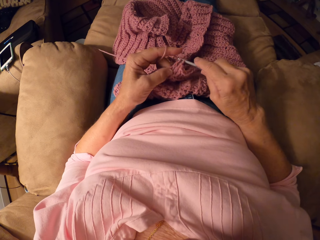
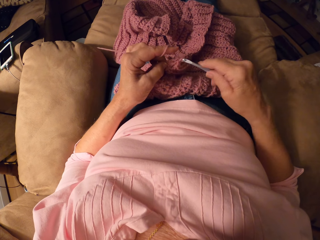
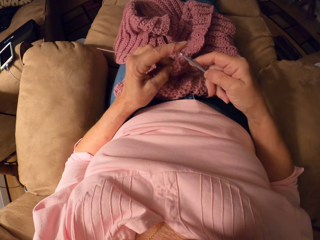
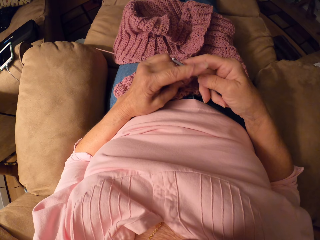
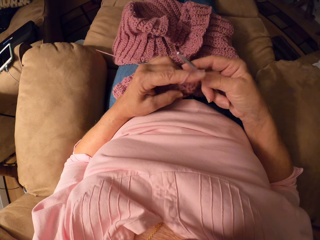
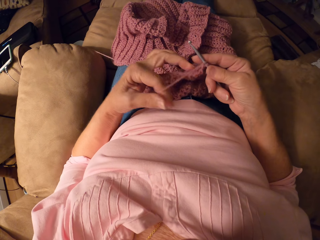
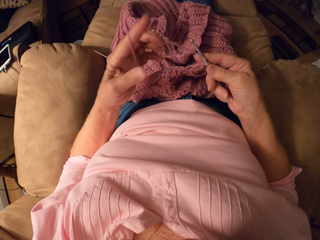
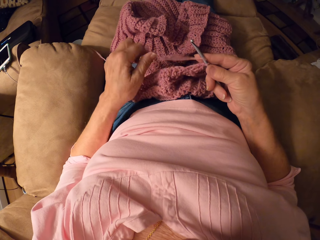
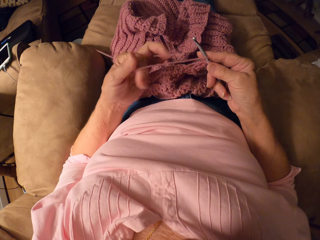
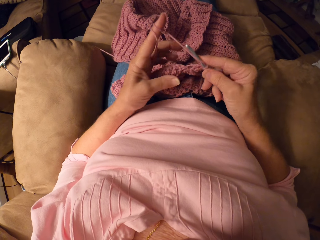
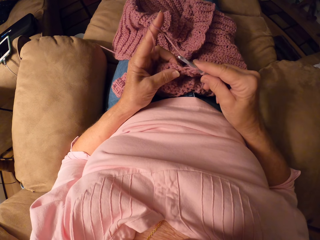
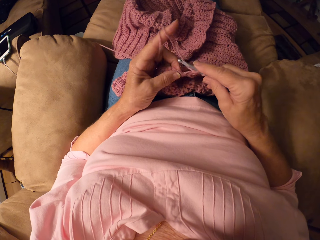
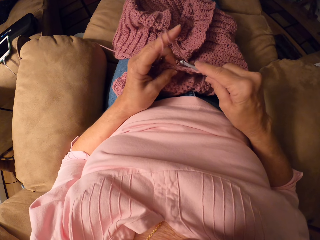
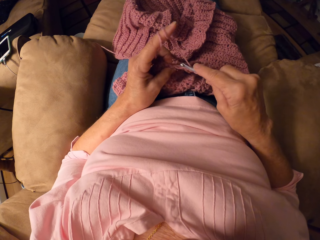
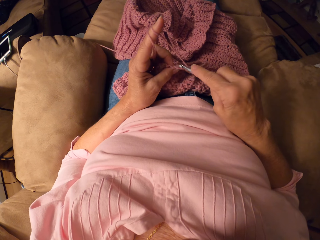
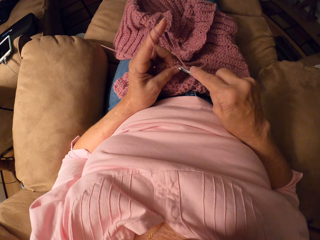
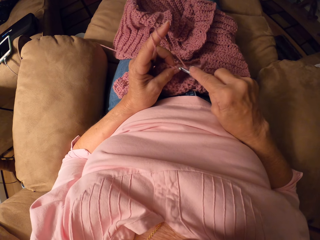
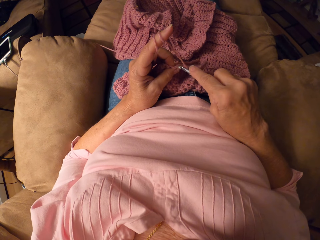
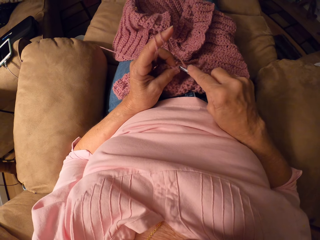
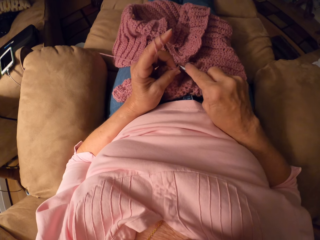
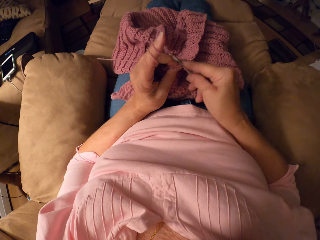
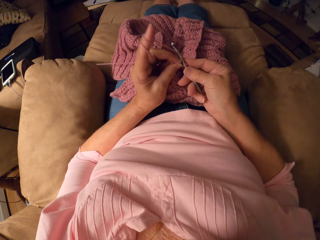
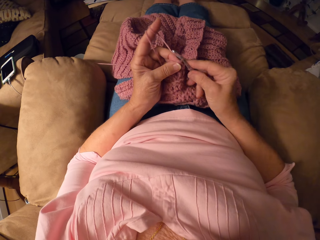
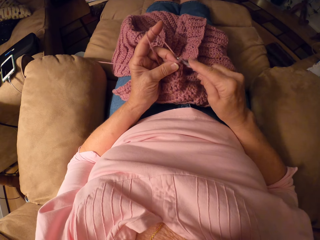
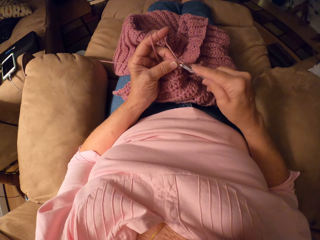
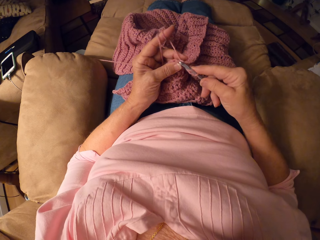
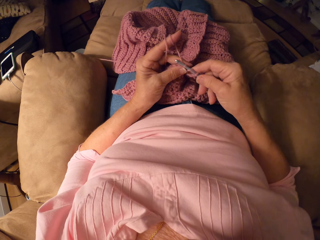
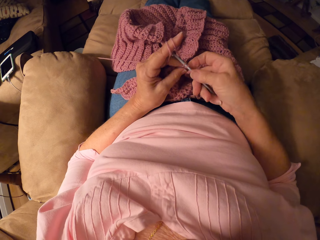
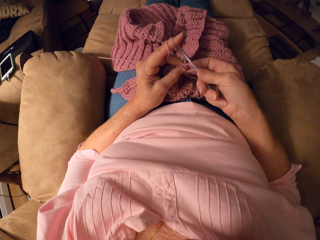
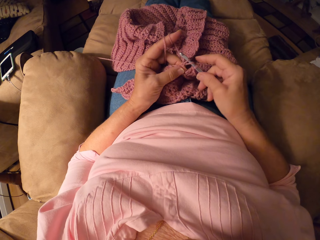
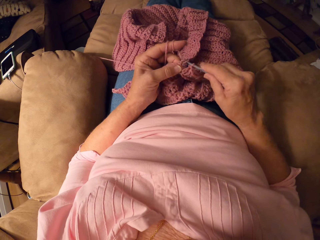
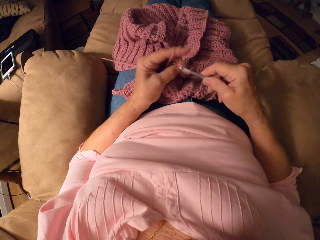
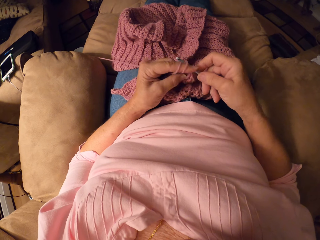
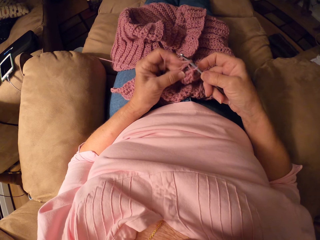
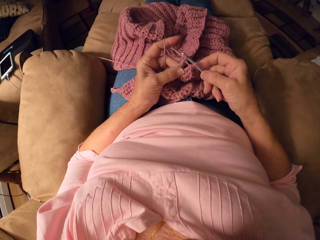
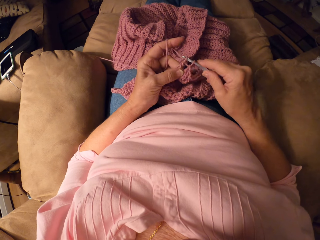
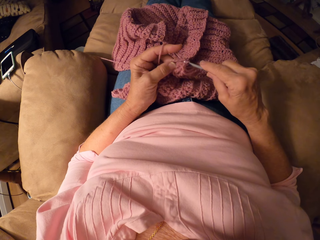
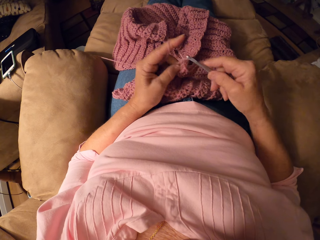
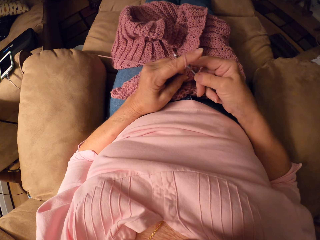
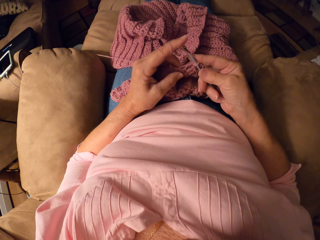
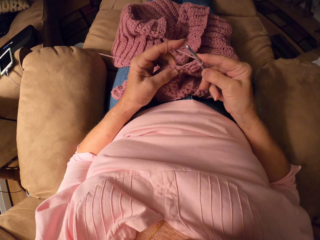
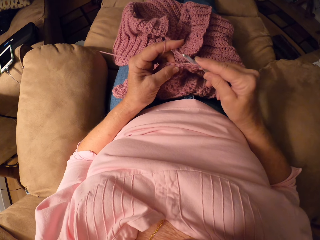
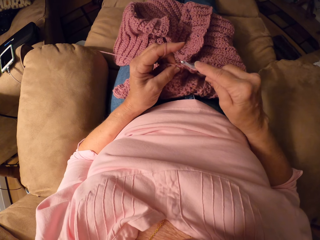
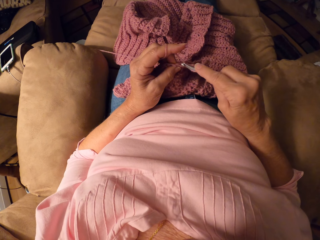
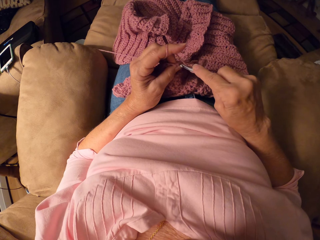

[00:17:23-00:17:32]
The camera wearer rolls the yarn on her left hand. She knits.

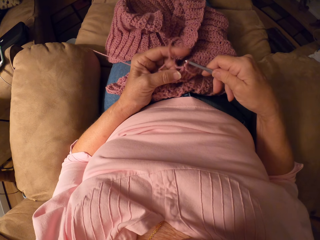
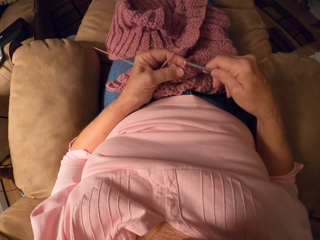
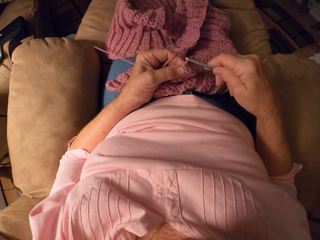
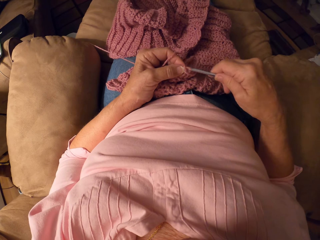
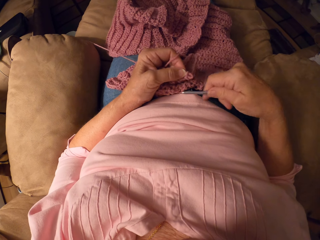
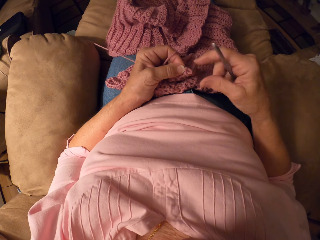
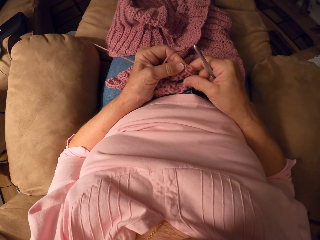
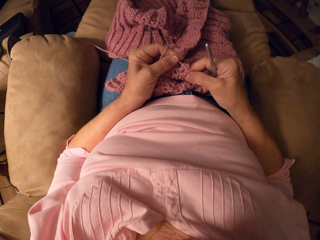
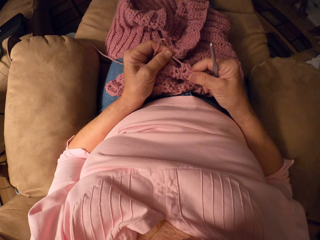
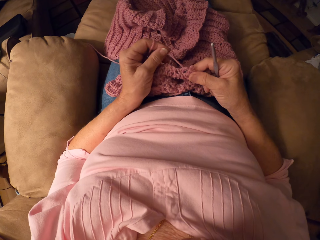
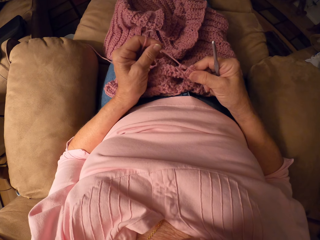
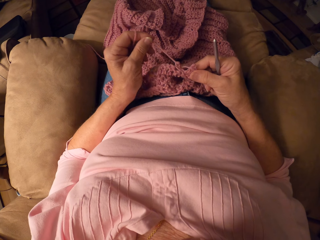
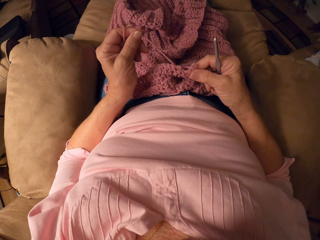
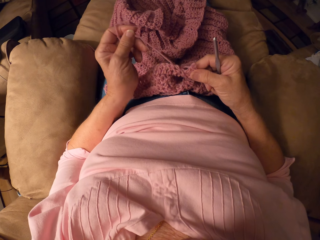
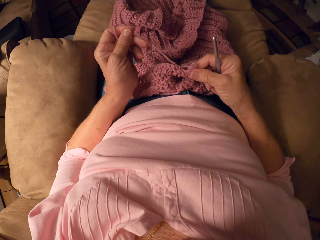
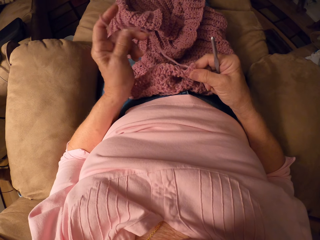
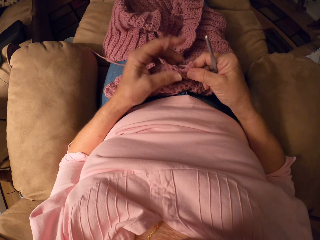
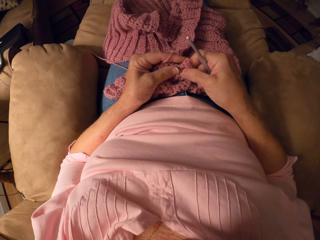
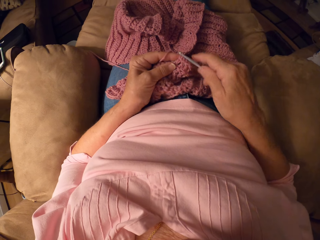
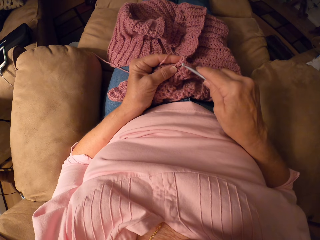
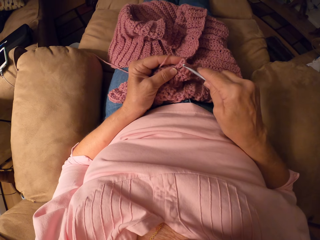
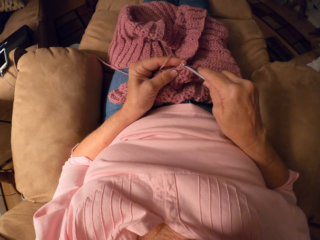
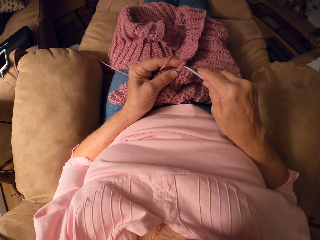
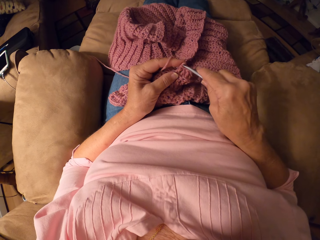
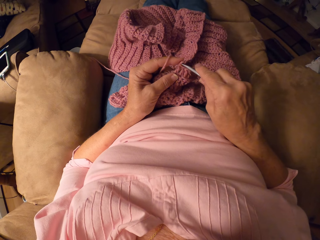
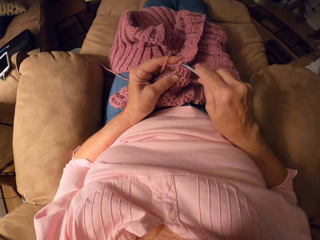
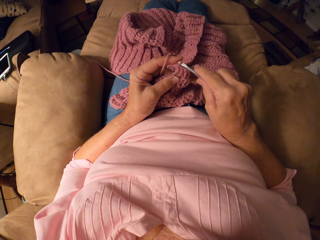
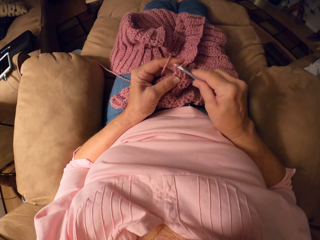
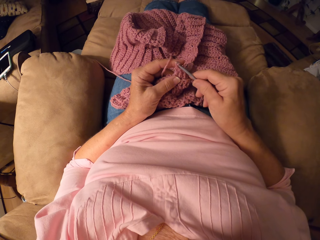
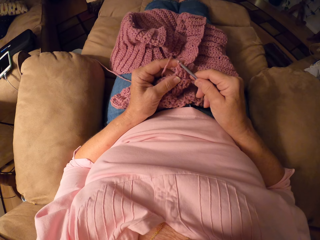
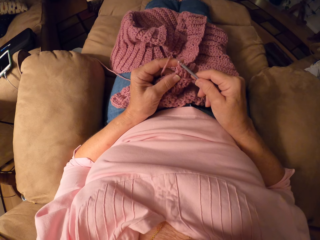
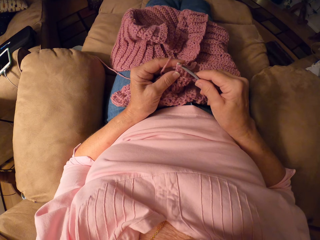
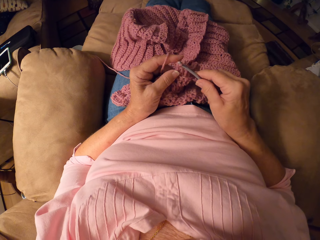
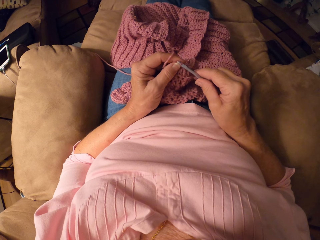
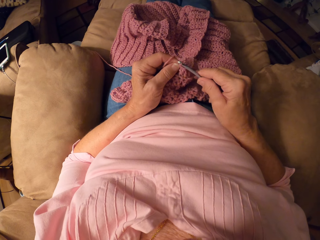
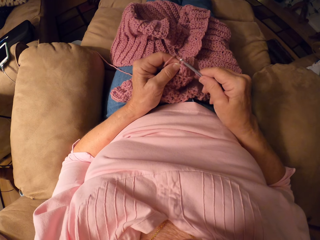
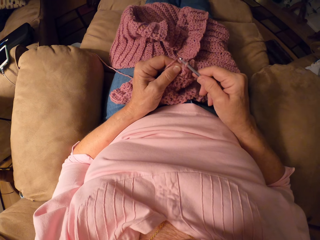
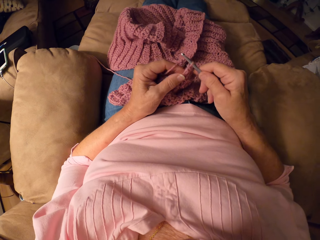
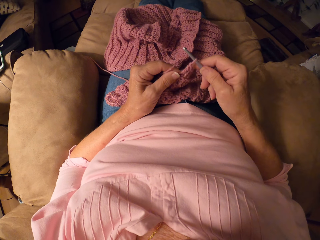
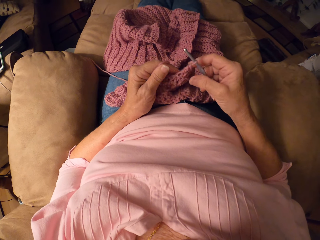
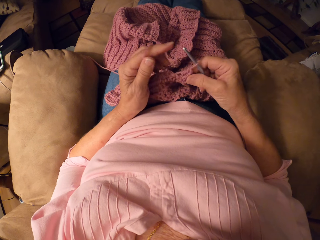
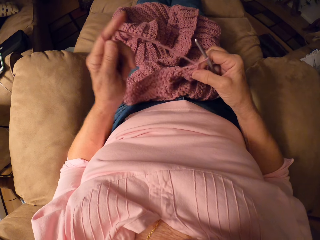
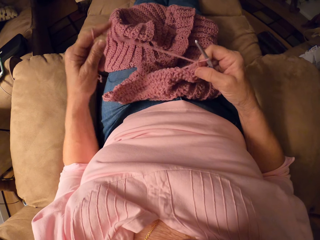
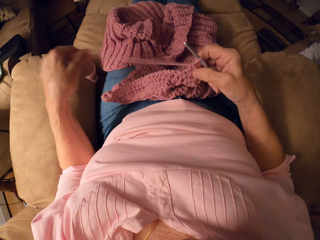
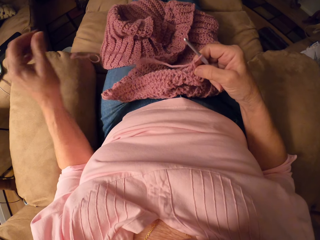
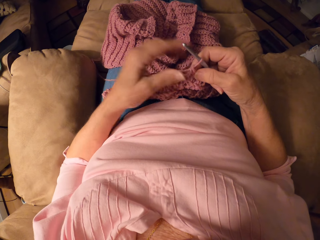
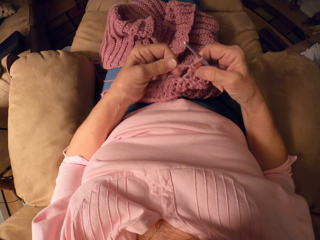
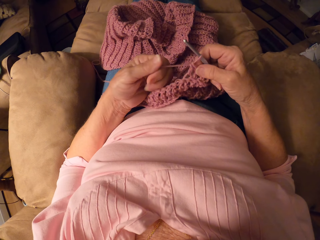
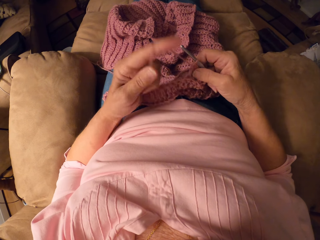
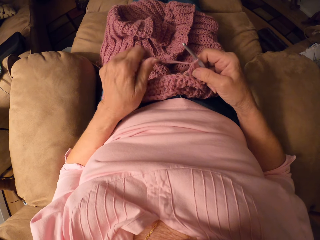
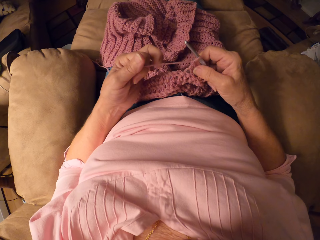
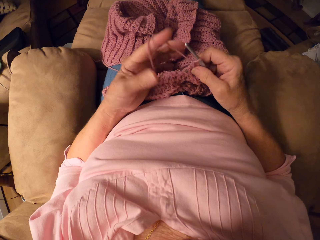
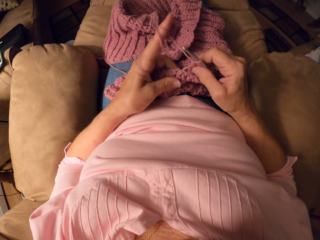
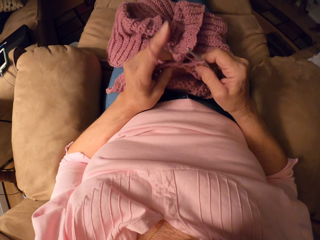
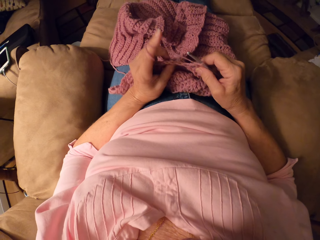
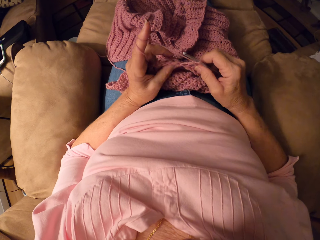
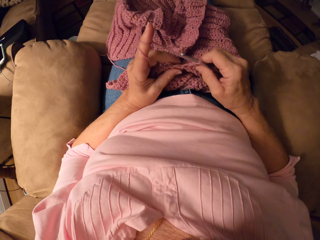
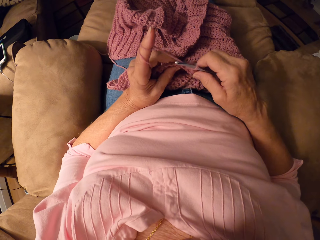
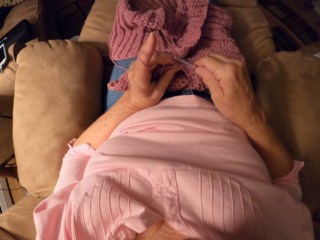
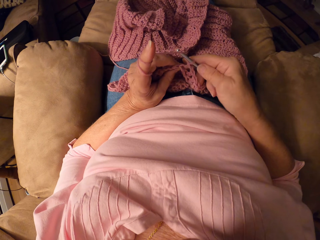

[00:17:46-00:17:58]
The camera wearer stops knitting. She pulls out the yarn. She knits. She crochets the yarn with the crochet hook. She stretches out the wool thread. She rolls the yarn on her left hand.
